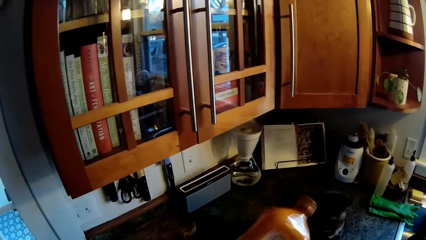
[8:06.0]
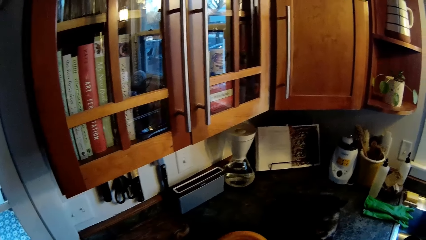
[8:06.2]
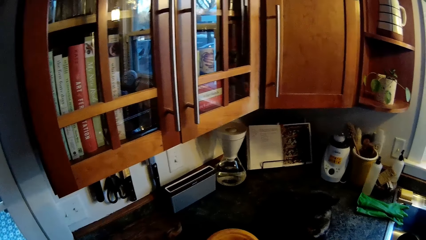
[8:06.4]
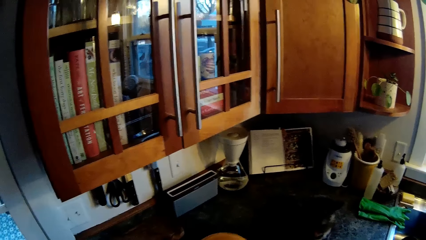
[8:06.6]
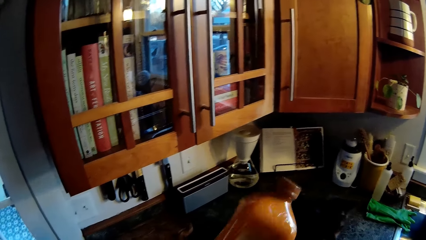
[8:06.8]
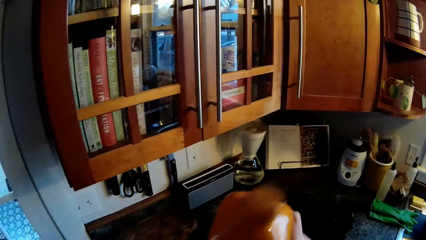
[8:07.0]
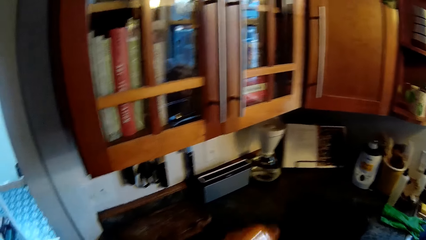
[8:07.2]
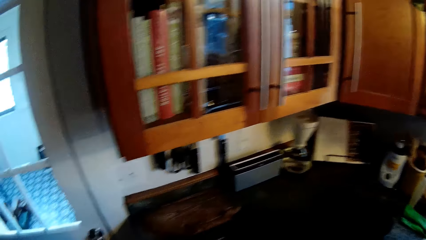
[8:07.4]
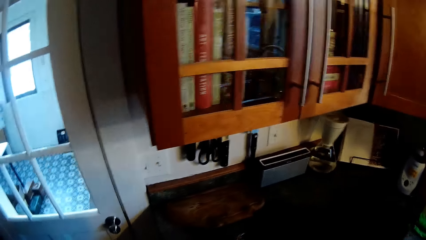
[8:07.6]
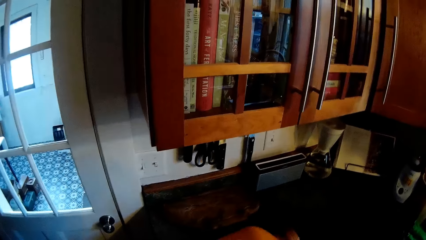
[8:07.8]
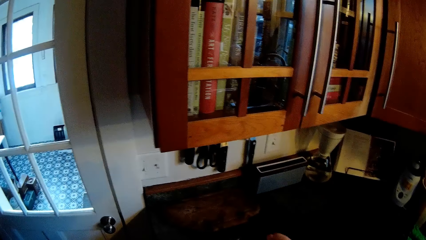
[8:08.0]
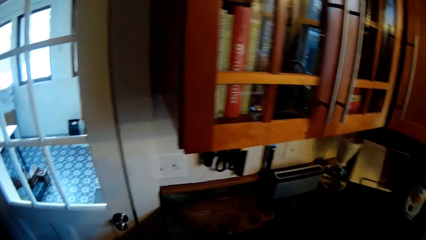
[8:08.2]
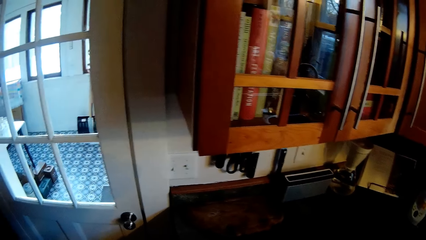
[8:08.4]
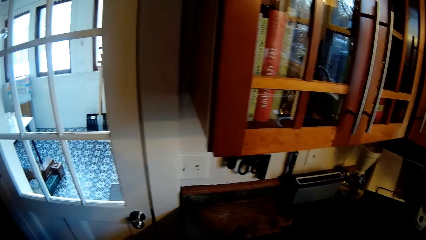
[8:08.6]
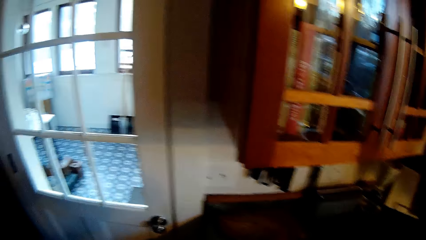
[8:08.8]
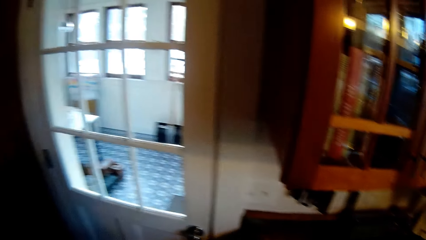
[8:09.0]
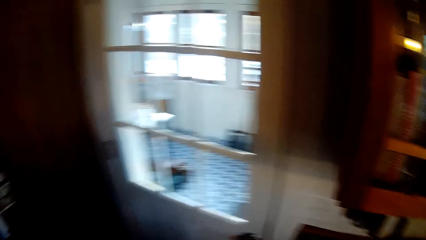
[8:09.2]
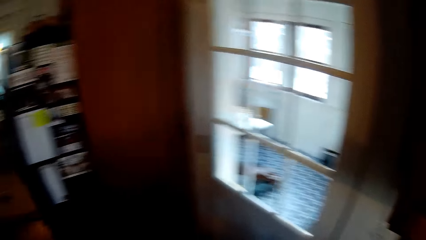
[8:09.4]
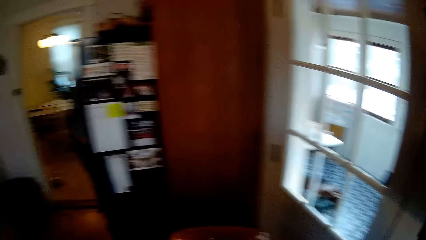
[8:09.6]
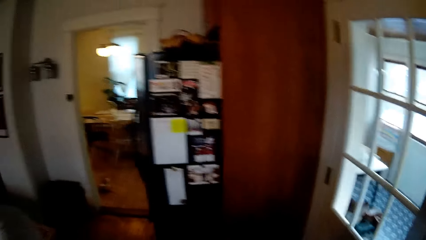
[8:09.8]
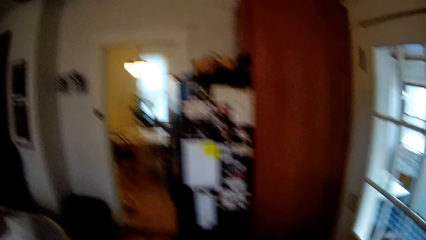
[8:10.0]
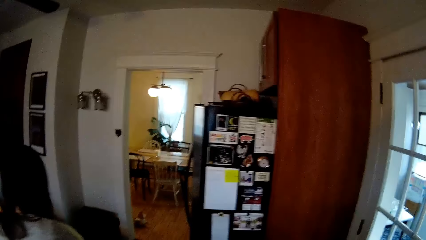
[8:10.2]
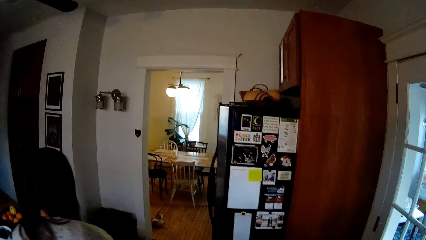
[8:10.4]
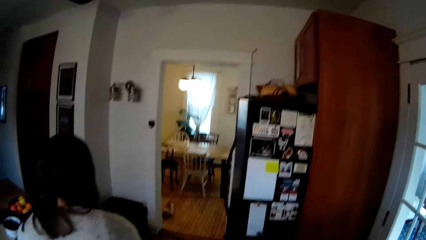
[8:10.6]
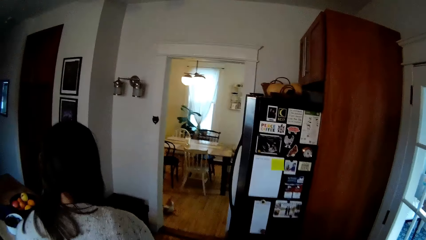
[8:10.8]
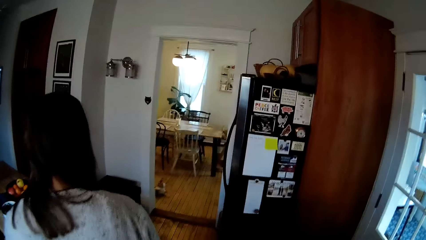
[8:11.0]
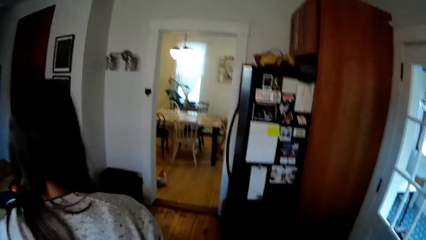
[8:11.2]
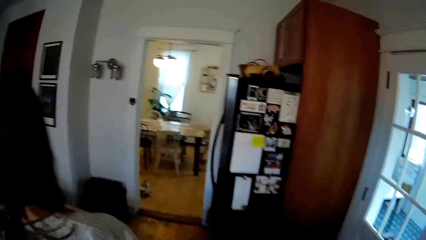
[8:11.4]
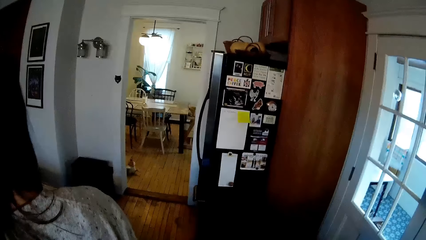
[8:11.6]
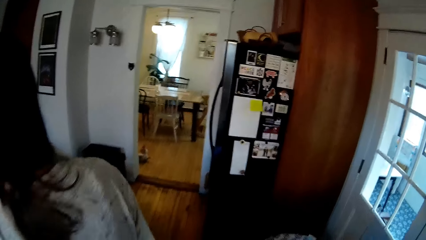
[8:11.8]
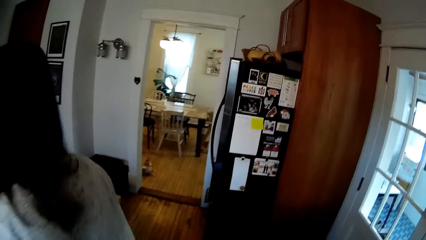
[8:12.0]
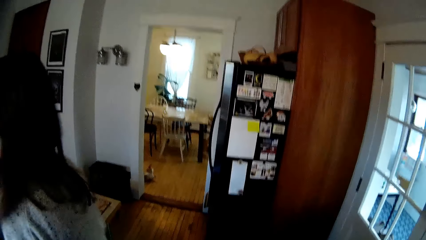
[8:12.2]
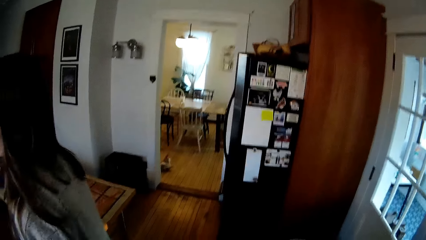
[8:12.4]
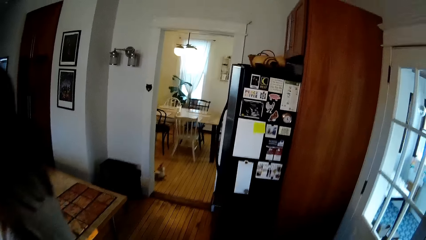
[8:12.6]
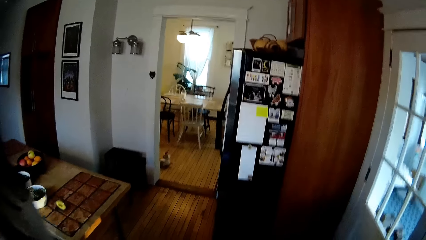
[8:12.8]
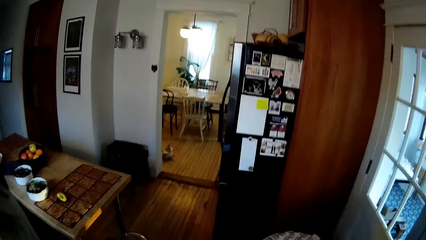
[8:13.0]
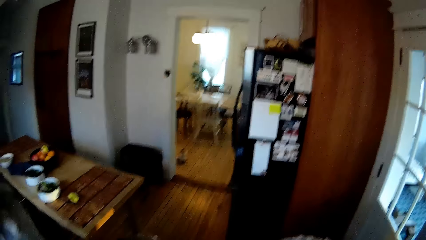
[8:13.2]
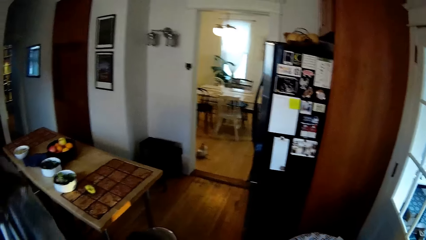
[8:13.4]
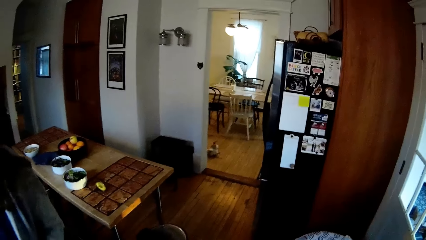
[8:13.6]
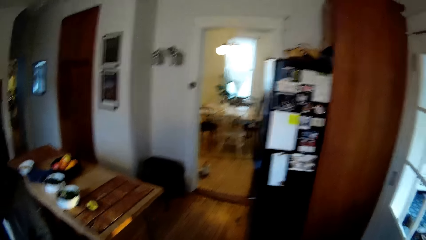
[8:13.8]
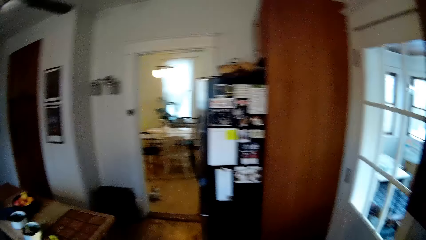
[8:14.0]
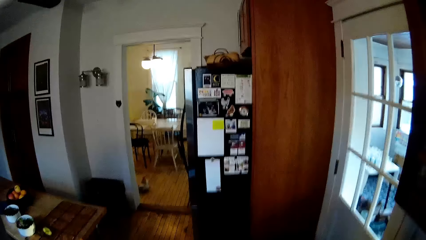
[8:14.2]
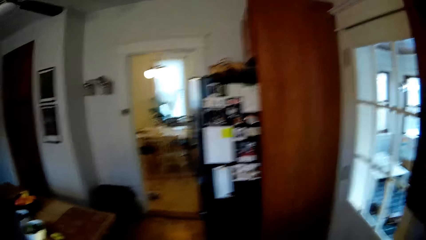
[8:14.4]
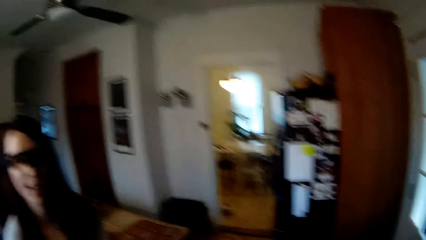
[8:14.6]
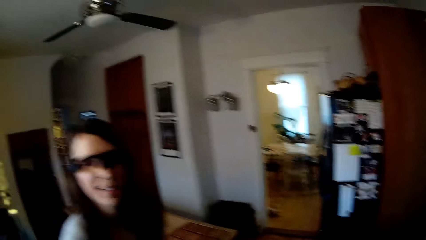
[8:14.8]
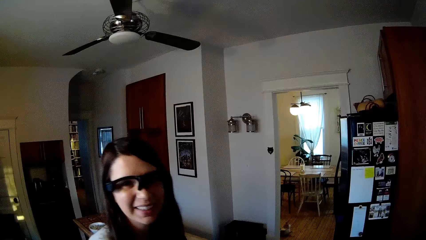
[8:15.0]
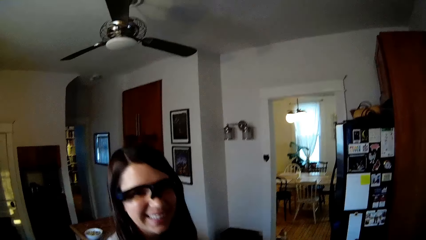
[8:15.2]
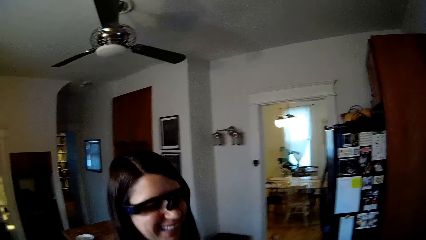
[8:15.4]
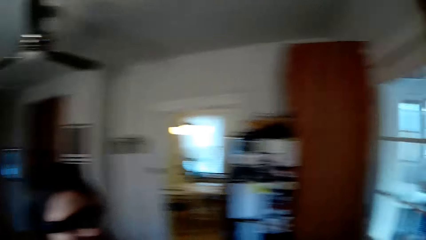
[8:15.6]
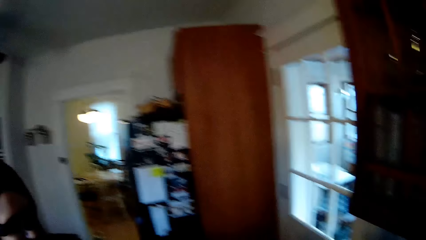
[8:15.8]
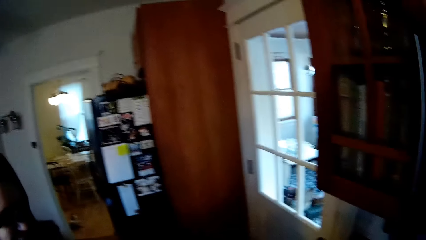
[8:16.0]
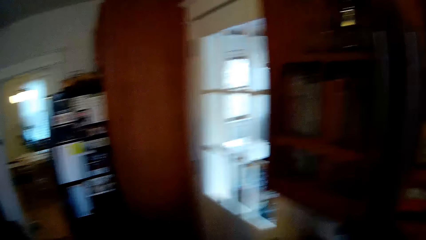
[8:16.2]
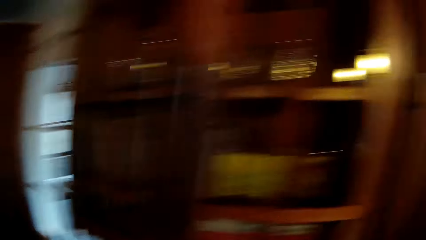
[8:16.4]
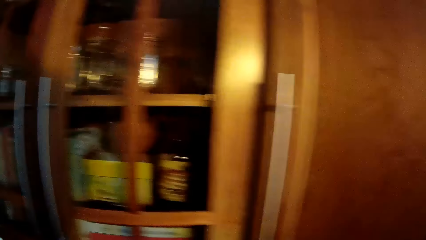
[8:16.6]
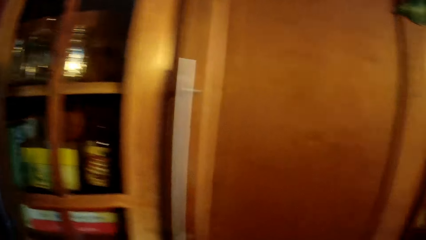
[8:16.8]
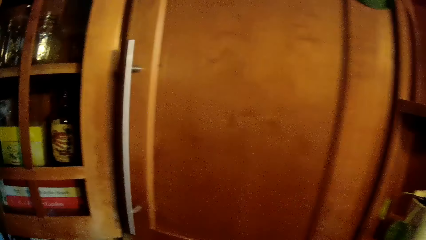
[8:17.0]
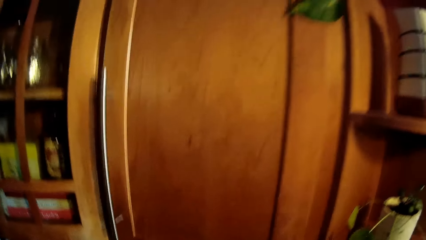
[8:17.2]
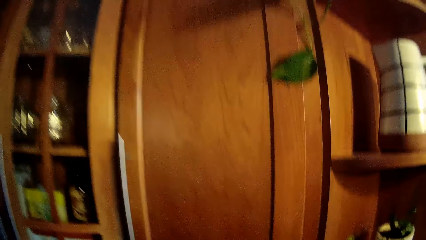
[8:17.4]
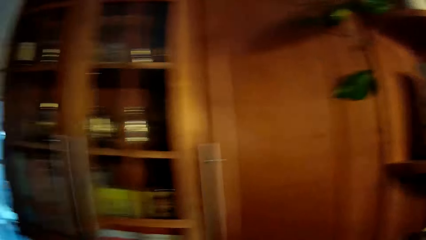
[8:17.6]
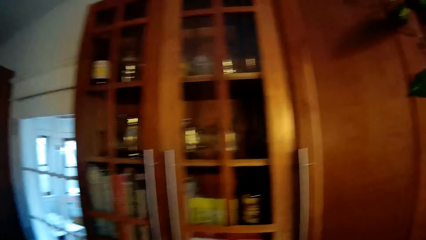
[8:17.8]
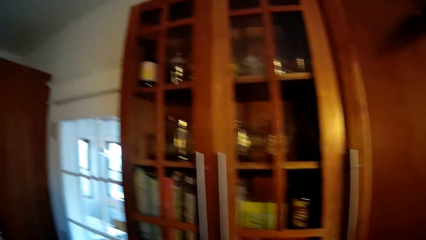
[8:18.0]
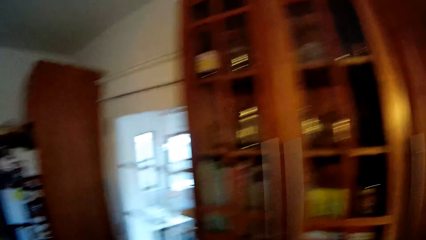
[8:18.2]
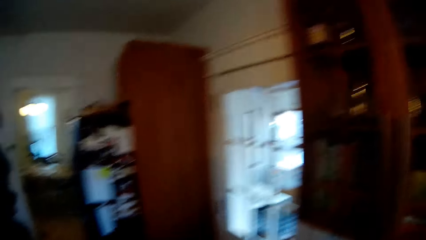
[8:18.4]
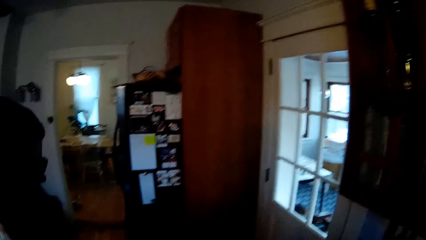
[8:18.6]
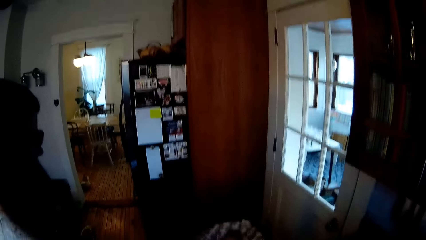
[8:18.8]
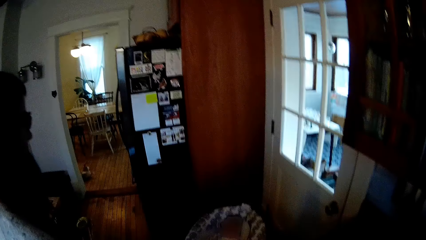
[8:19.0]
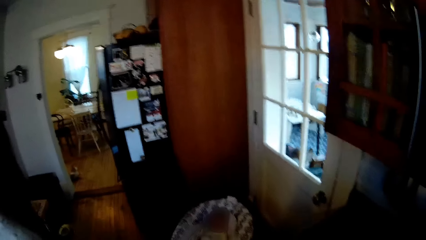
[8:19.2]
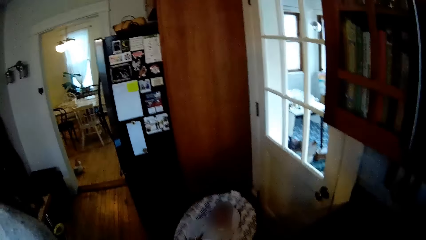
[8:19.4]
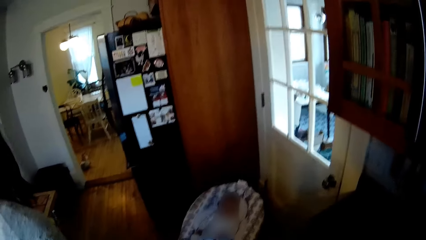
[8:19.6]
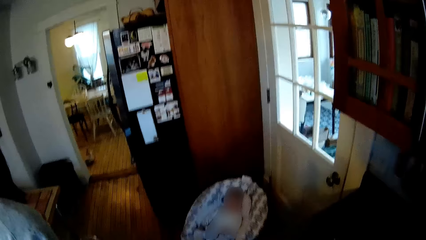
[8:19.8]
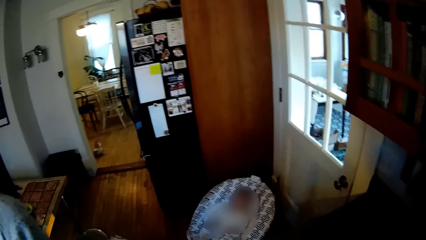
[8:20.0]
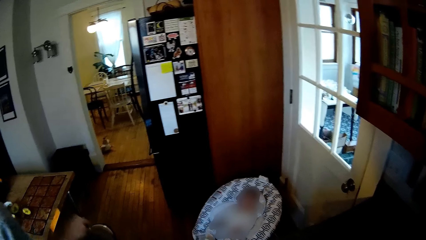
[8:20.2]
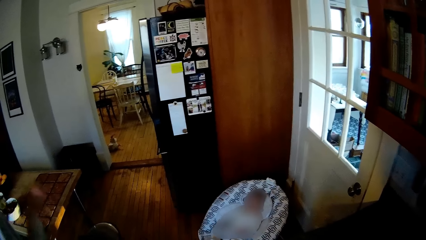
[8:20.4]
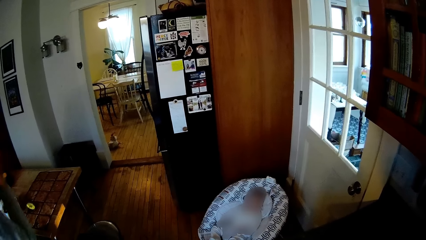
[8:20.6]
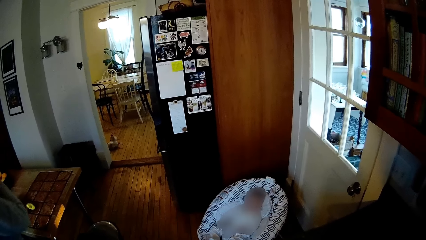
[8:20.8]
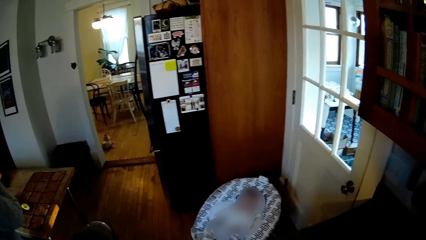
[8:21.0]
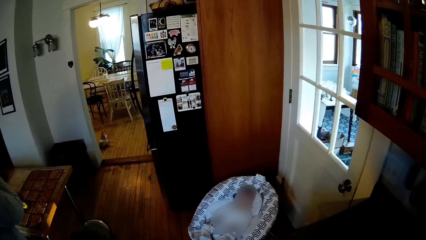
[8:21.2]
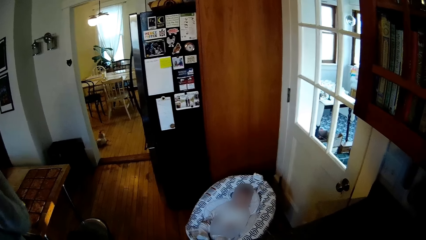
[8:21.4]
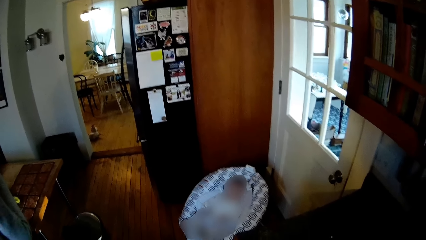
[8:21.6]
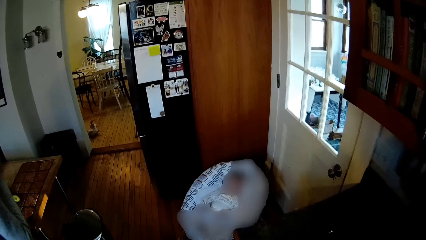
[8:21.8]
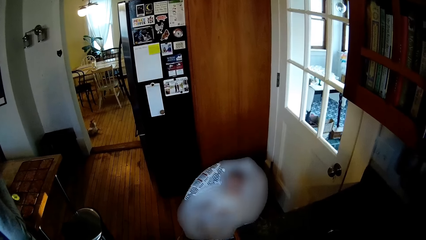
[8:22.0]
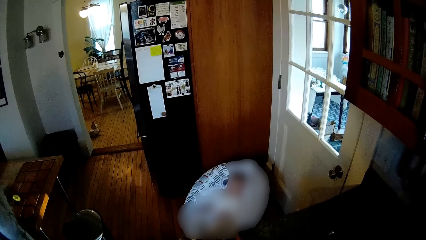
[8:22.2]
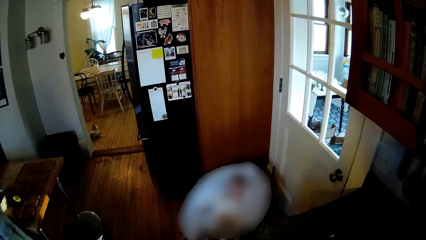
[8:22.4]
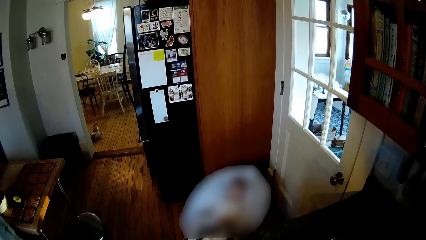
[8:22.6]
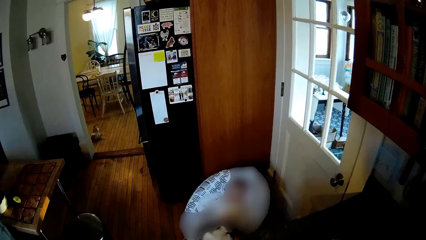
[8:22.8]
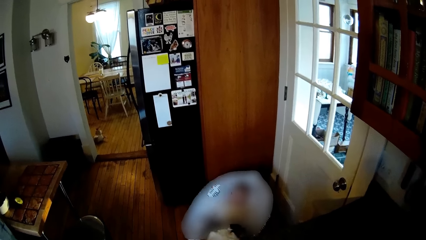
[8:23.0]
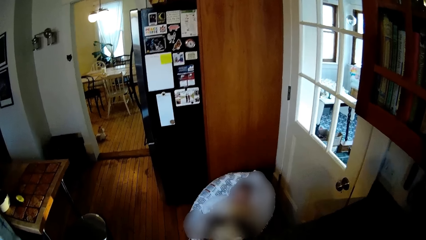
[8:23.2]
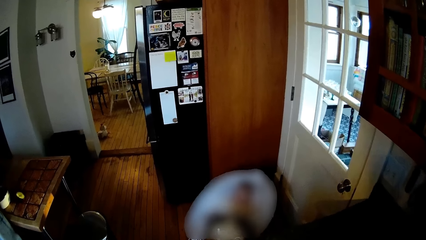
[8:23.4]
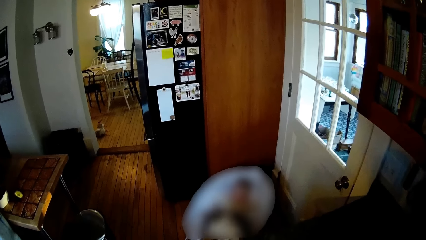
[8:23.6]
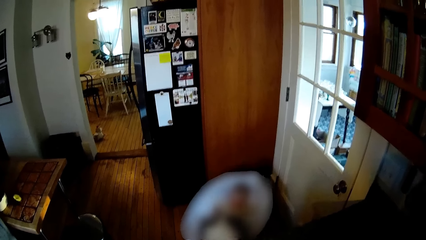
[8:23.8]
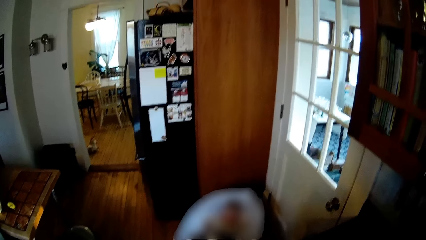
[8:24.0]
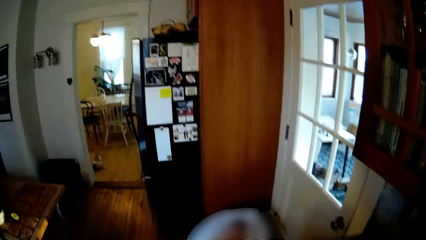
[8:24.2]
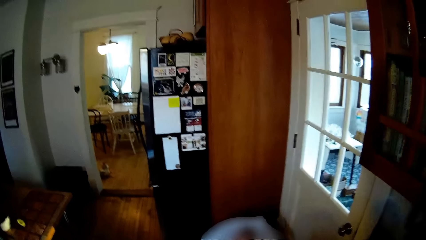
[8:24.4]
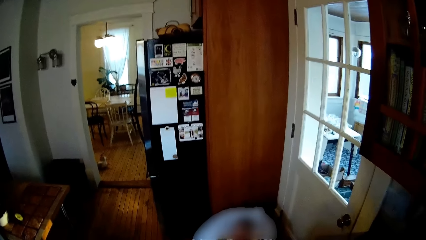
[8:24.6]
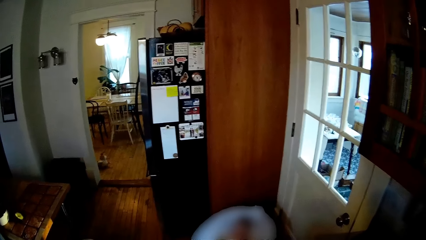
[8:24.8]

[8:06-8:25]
The camera wearer converses with the woman.
